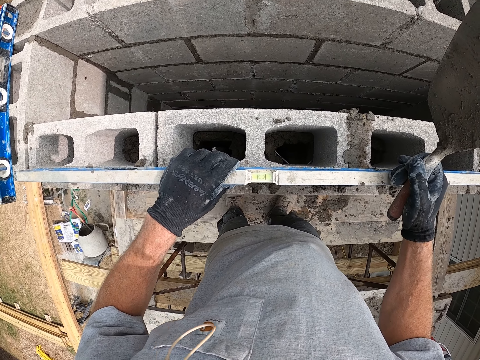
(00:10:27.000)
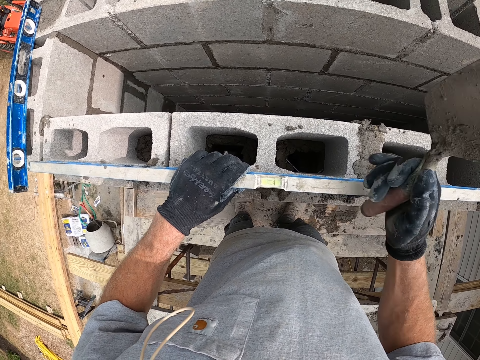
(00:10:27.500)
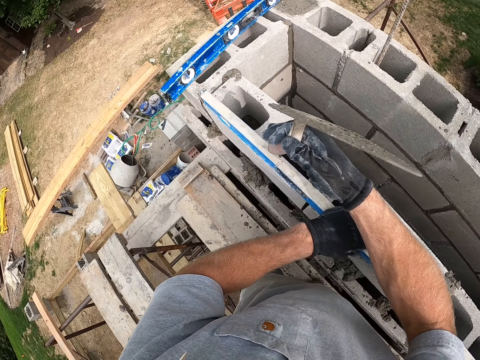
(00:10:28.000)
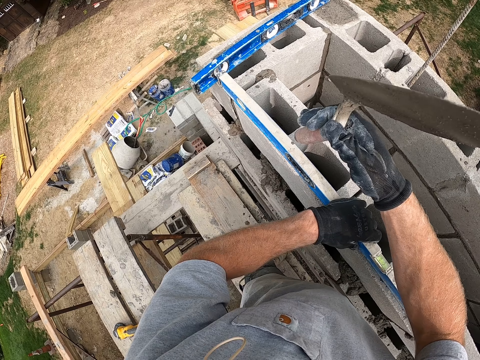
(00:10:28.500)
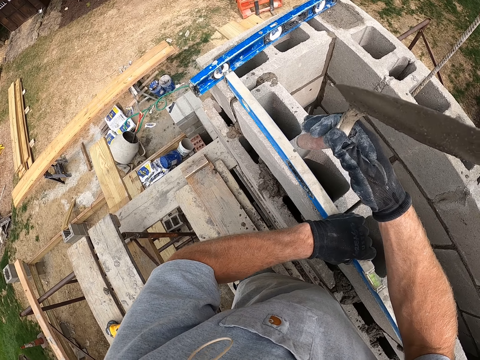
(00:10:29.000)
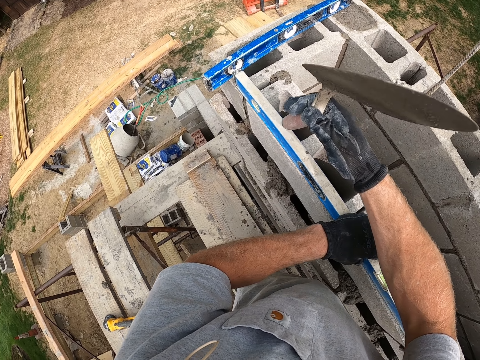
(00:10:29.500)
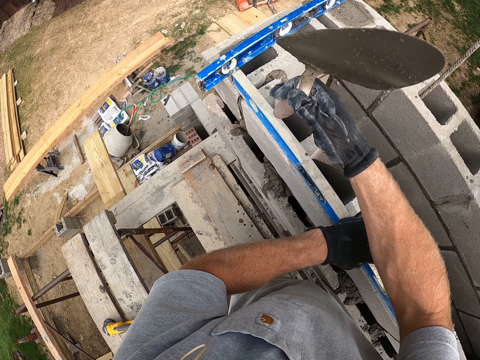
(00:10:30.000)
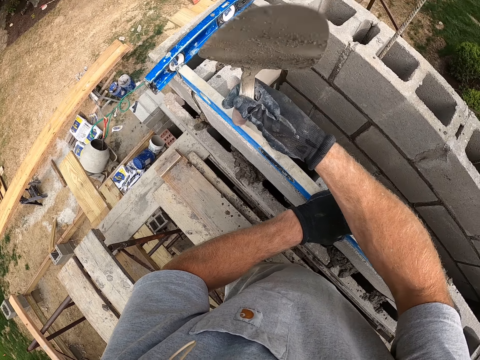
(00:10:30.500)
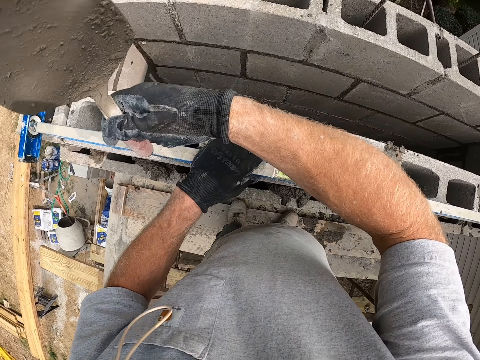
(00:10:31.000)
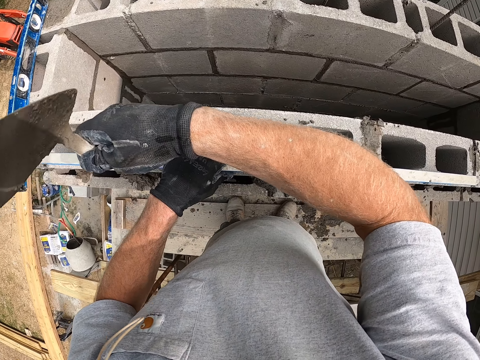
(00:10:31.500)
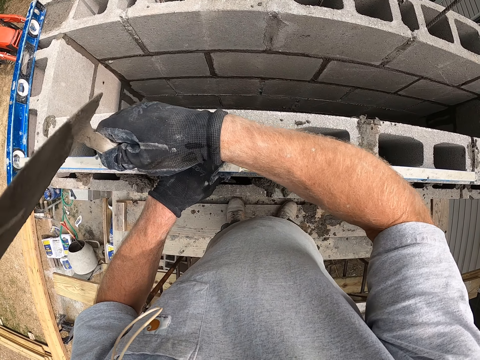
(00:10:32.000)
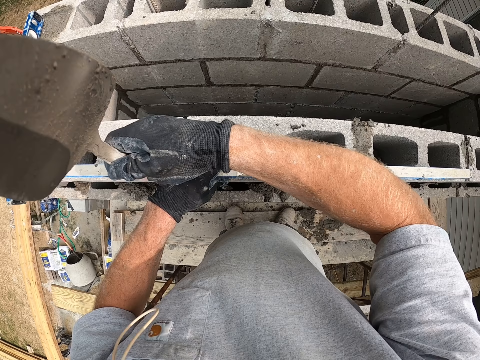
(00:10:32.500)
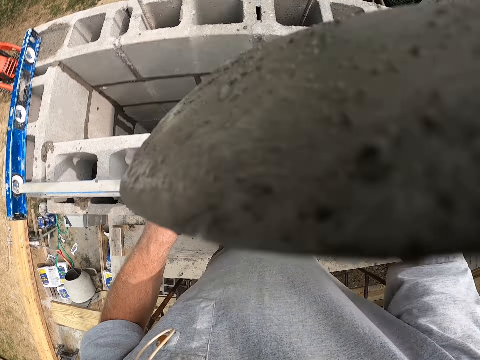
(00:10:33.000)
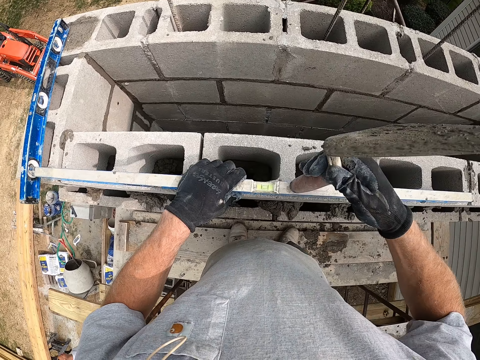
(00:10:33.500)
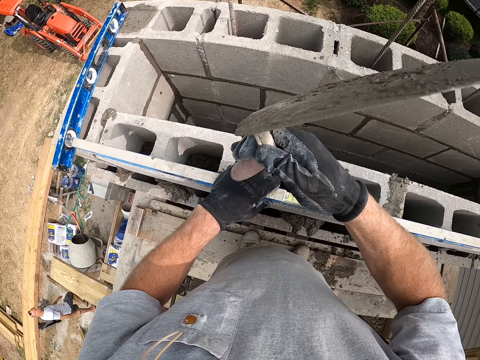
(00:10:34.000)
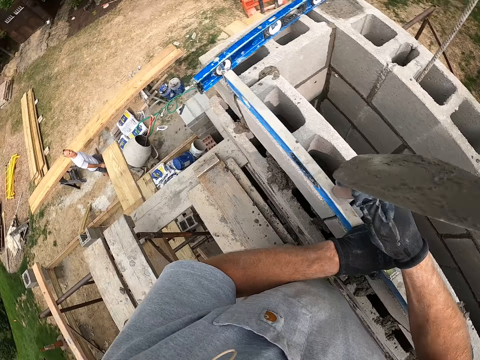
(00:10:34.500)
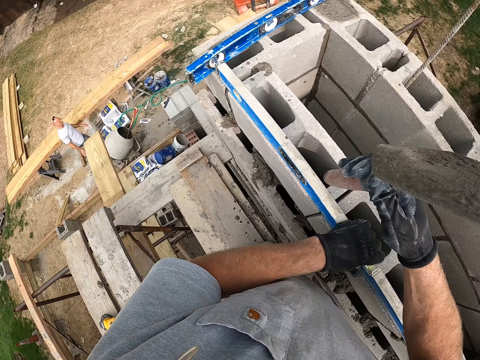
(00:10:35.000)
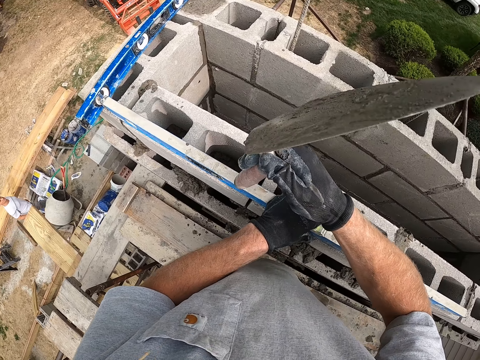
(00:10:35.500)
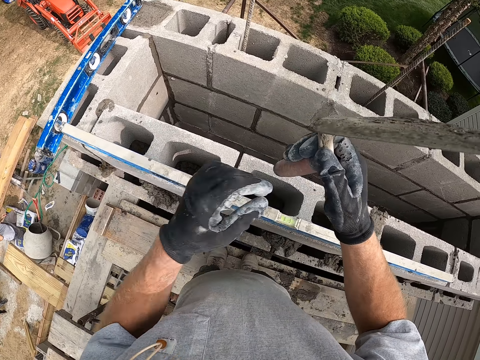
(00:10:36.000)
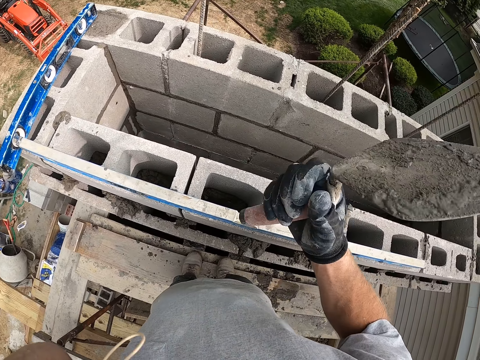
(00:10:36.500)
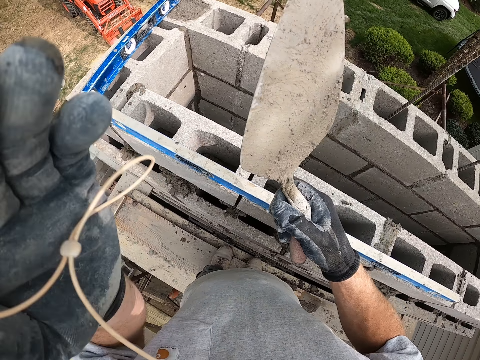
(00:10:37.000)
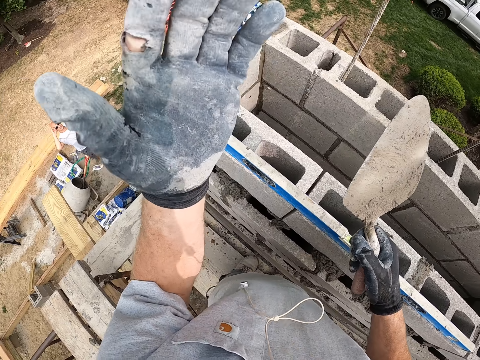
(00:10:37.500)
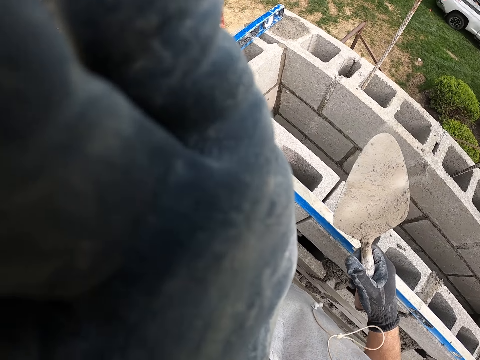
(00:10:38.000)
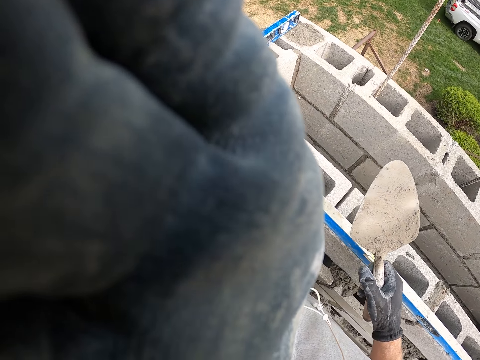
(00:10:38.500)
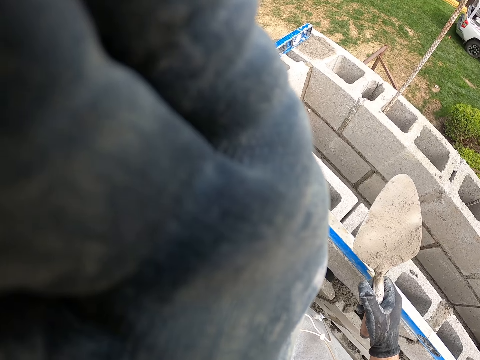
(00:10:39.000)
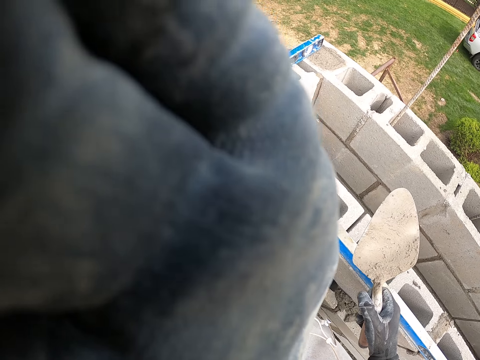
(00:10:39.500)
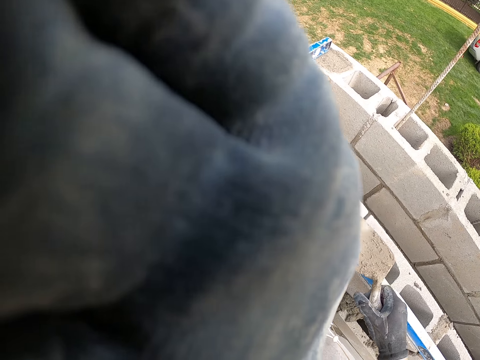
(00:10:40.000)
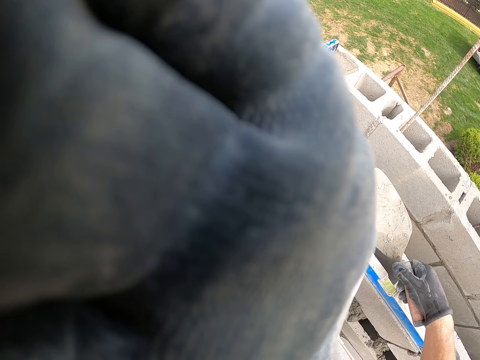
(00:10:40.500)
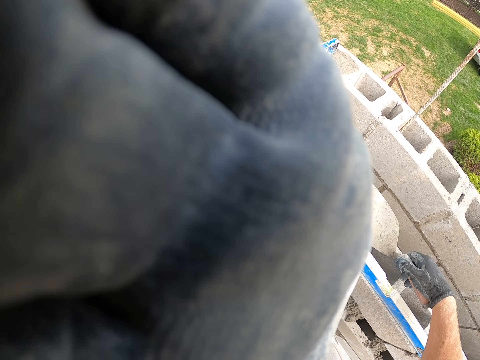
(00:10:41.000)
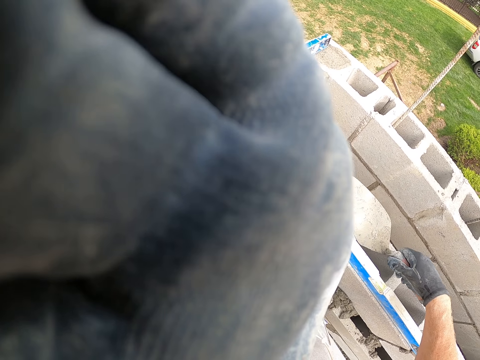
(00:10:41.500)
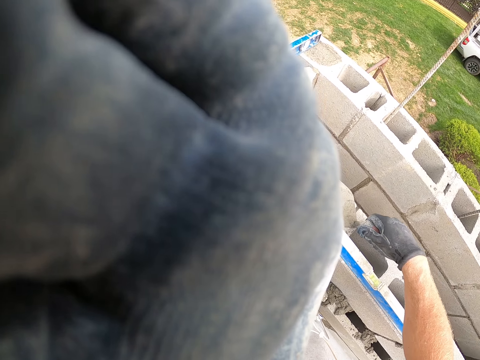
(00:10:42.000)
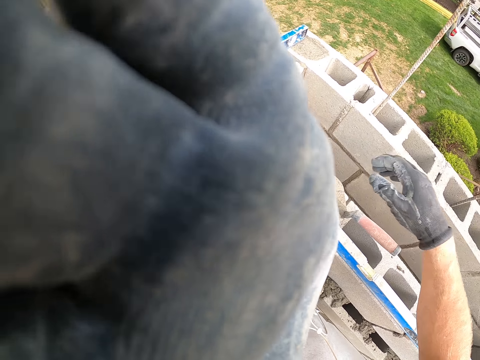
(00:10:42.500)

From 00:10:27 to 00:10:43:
The camera wearer moves the spirit leveler horizontally on the concrete blocks with his left hand. He adjusts the spirit leveler. He hits the concrete blocks with the trowel in his right hand. He hits the spirit leveler with the trowel. He lifts his hand. He touches his face with his left hand. He drops the trowel on the concrete block with his right hand.
